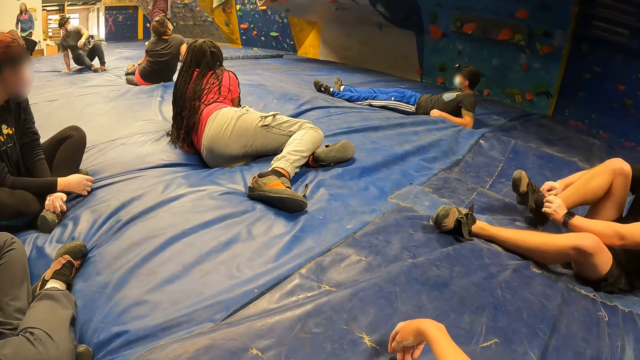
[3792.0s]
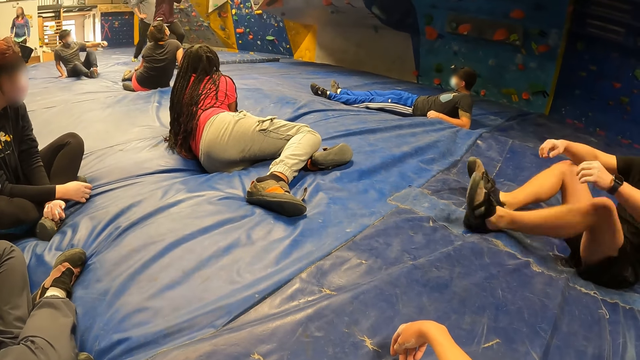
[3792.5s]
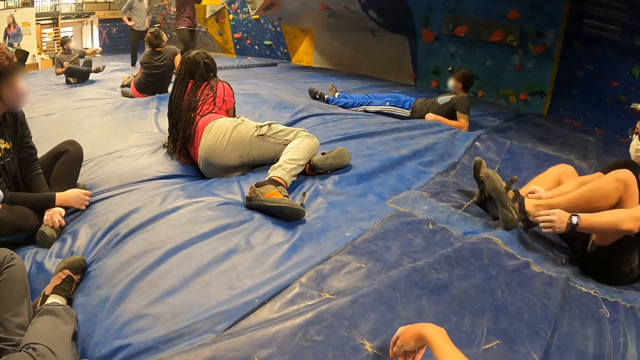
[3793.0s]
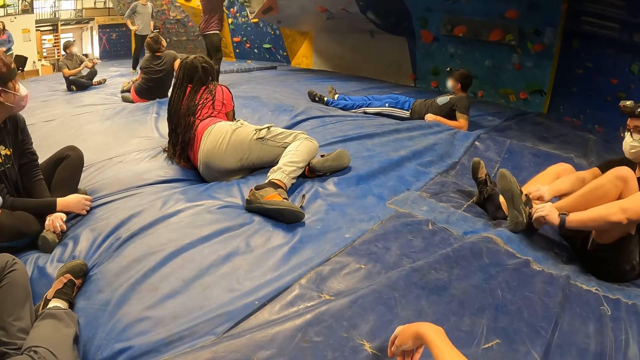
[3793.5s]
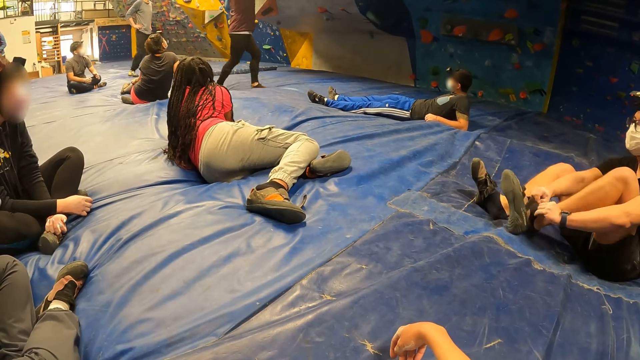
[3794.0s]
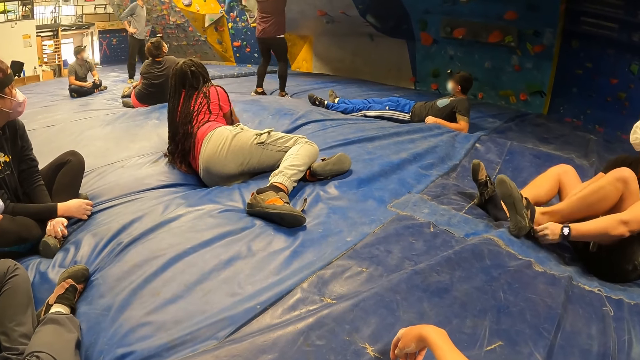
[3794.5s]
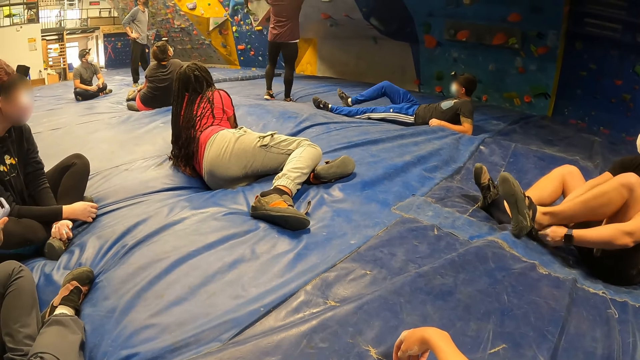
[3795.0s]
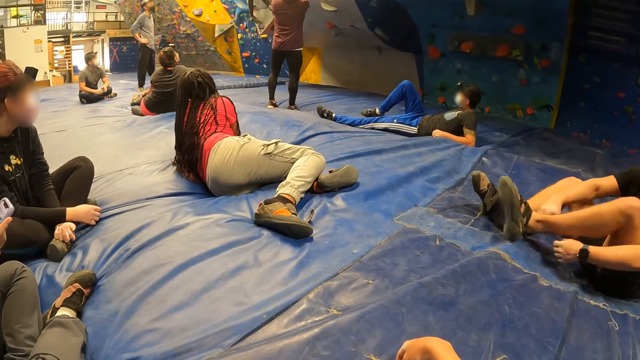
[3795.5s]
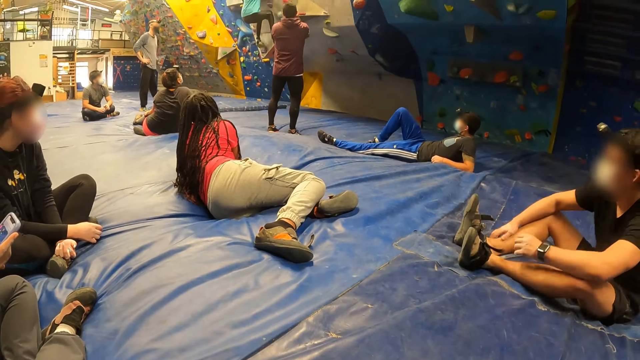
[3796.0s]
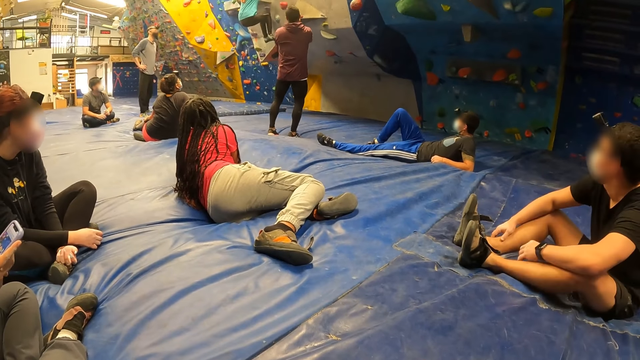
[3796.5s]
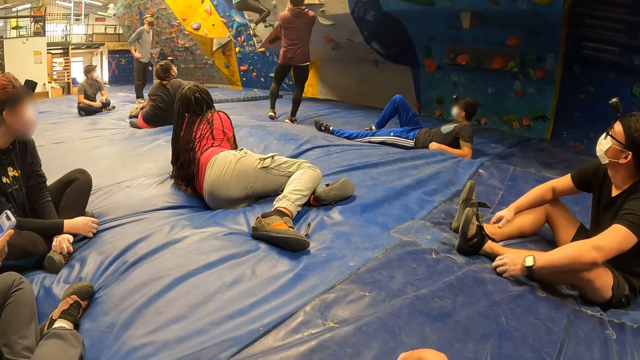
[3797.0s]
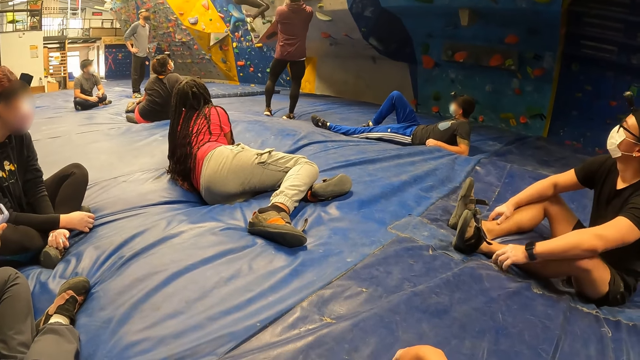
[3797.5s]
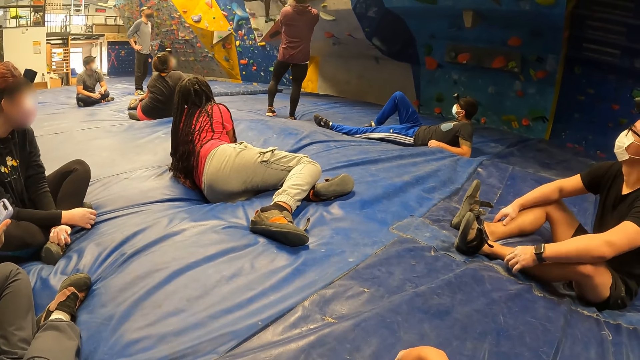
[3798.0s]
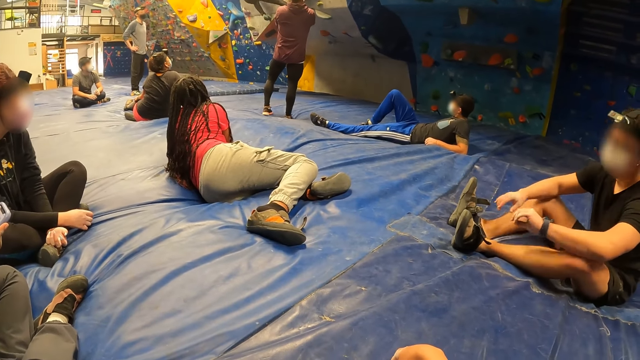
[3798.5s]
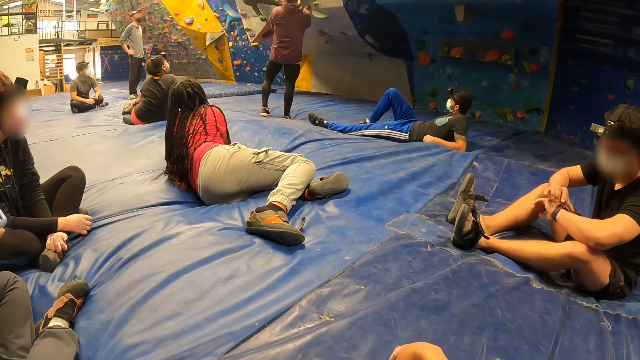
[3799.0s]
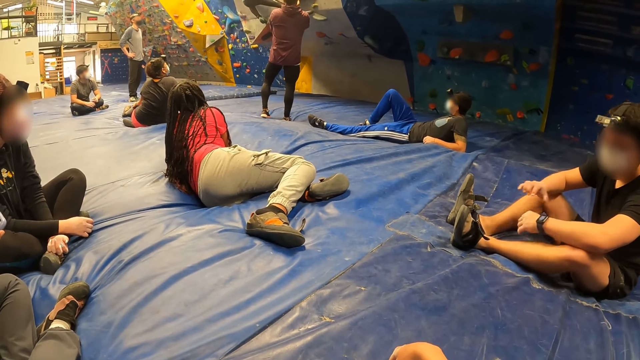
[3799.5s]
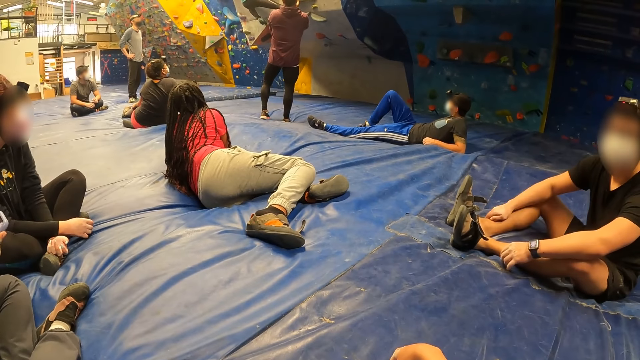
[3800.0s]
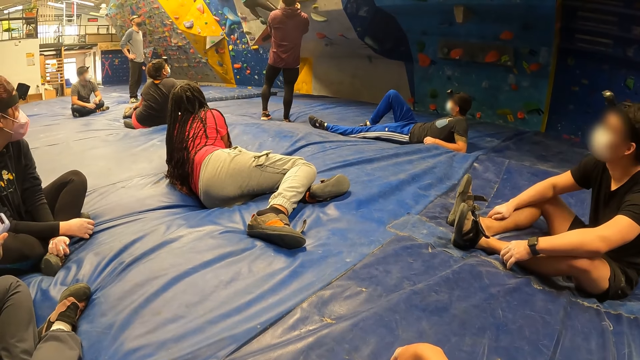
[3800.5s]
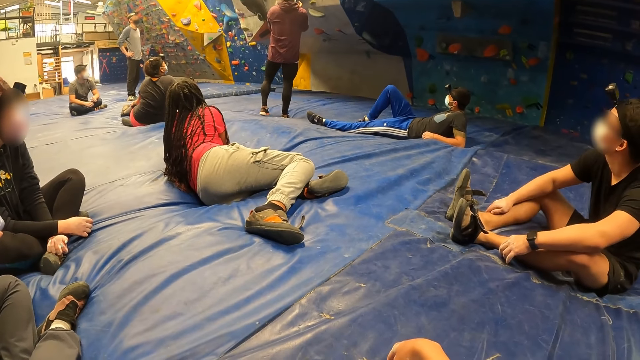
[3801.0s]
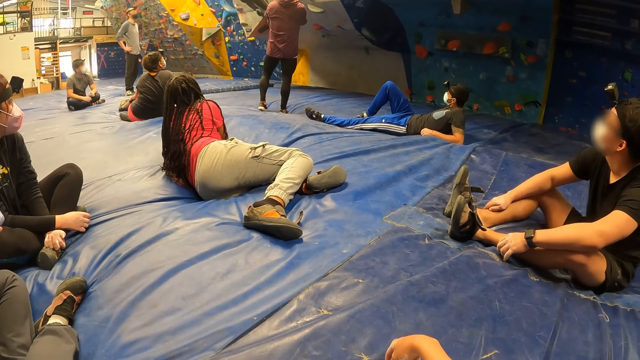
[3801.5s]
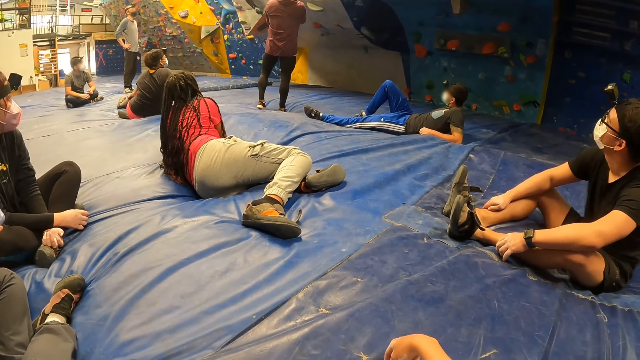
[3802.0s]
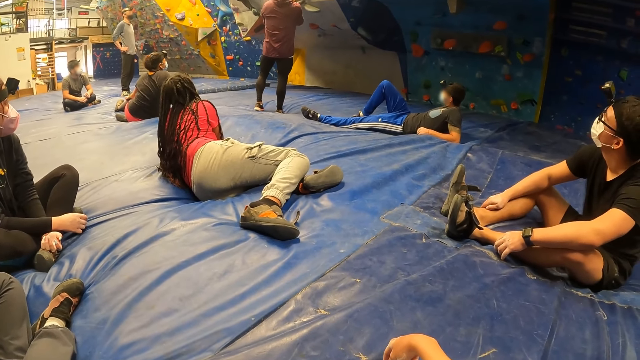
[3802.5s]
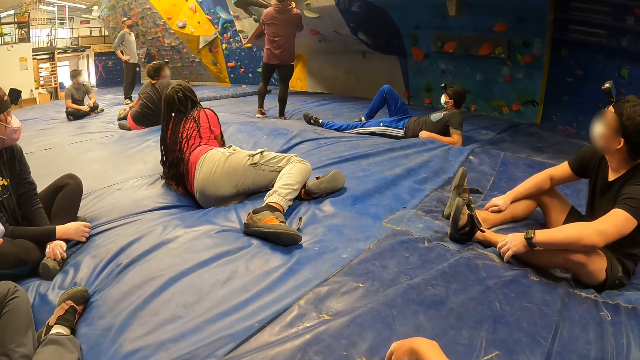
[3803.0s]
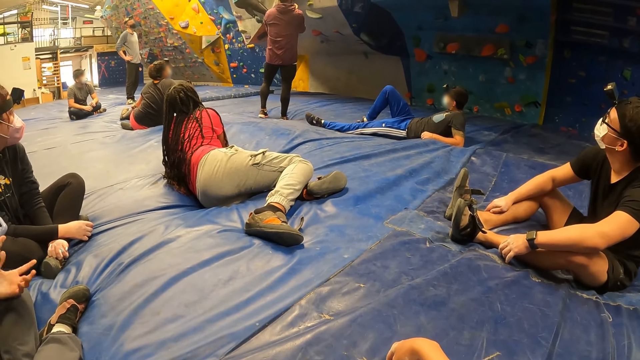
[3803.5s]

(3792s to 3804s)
A man lays down. Another man moves back. A man touches a wristwatch on his left wrist with his right hand. Another man stares at the watch.

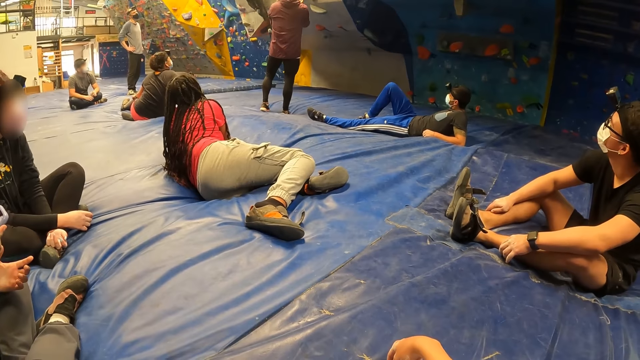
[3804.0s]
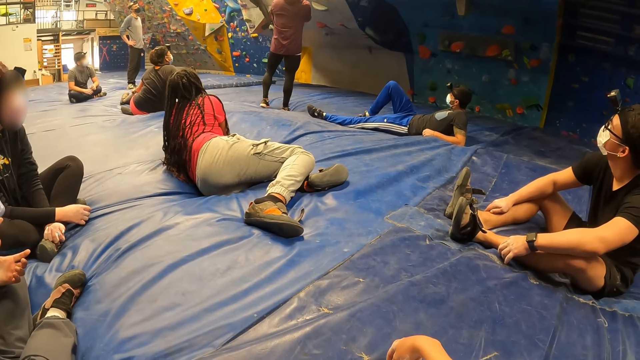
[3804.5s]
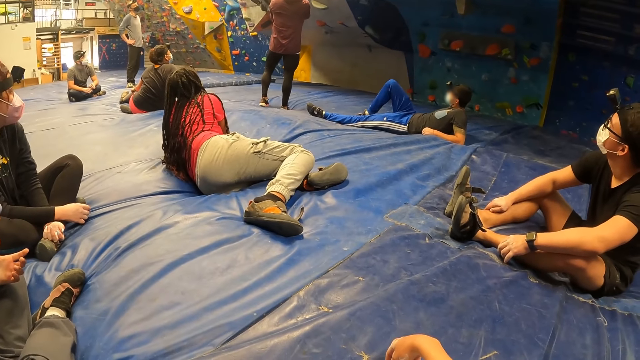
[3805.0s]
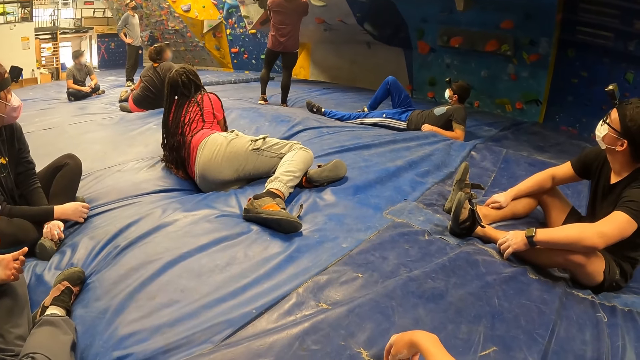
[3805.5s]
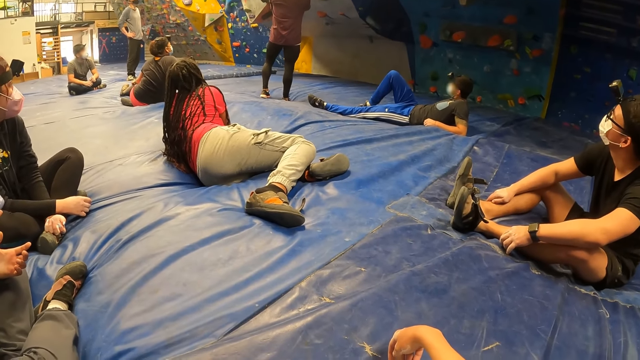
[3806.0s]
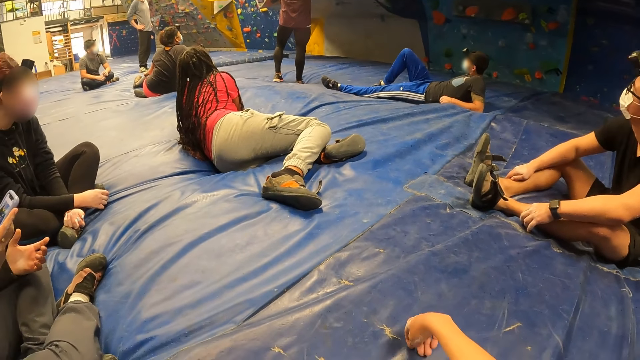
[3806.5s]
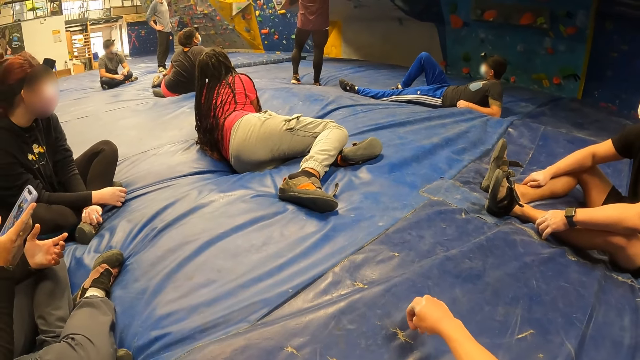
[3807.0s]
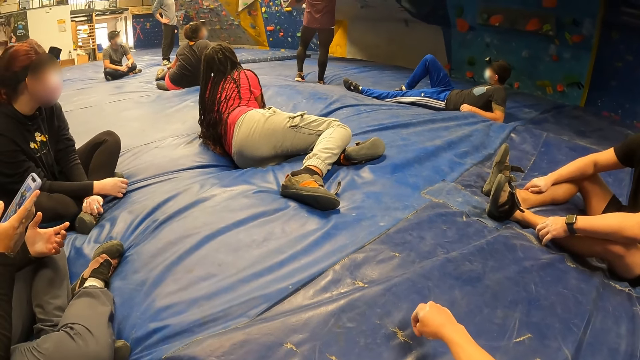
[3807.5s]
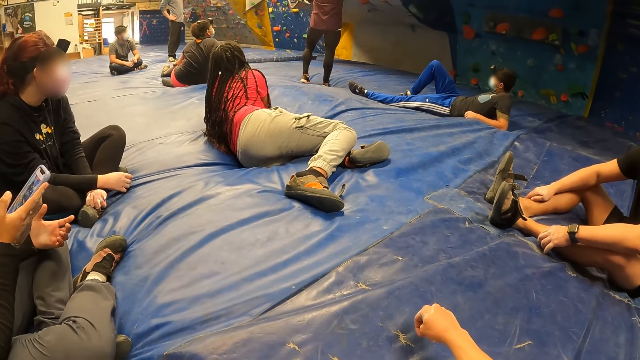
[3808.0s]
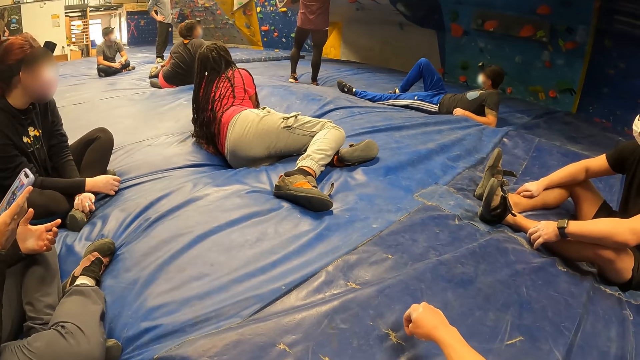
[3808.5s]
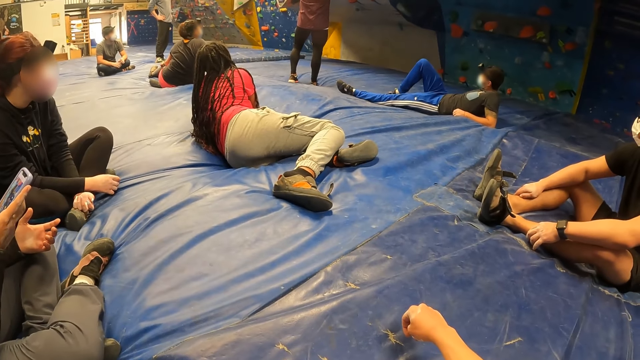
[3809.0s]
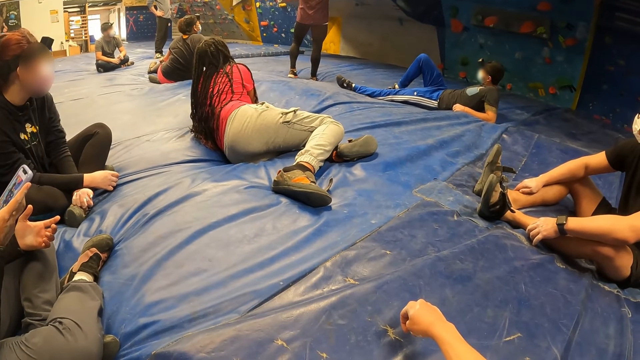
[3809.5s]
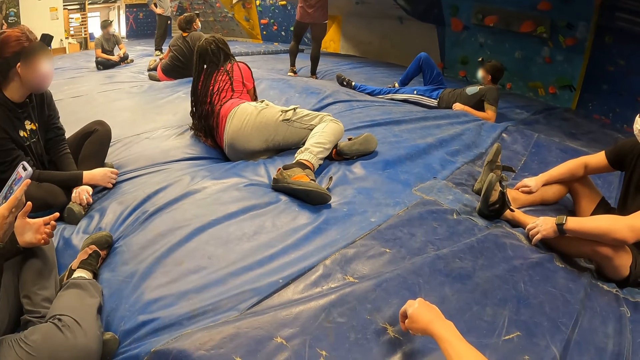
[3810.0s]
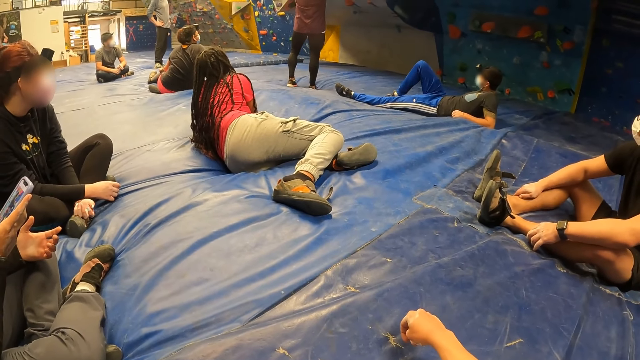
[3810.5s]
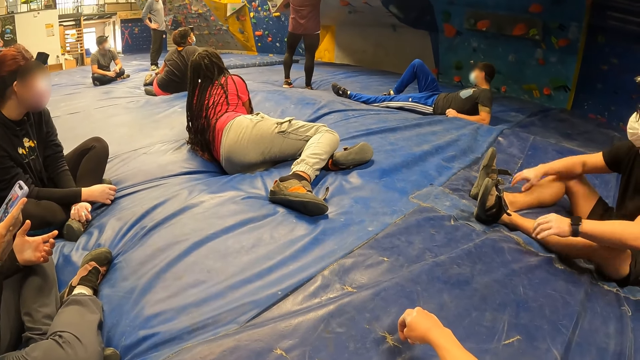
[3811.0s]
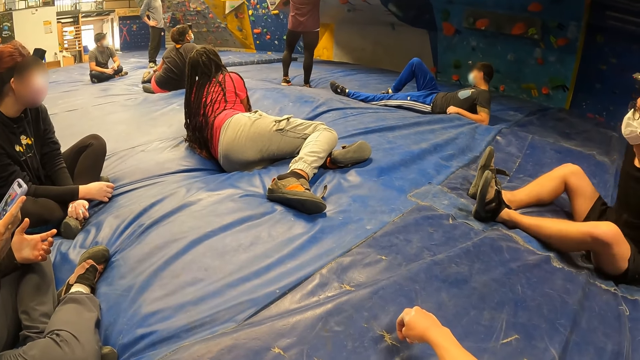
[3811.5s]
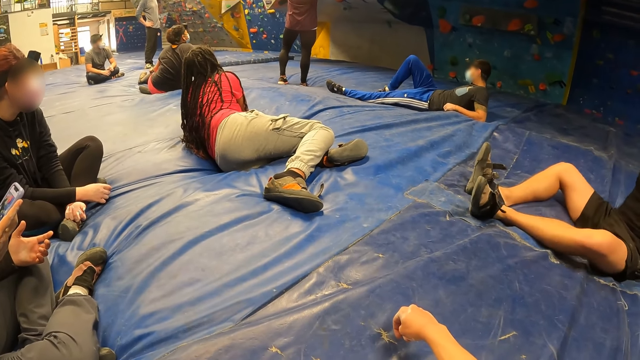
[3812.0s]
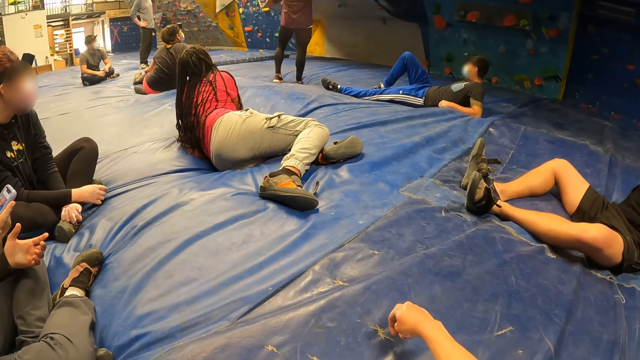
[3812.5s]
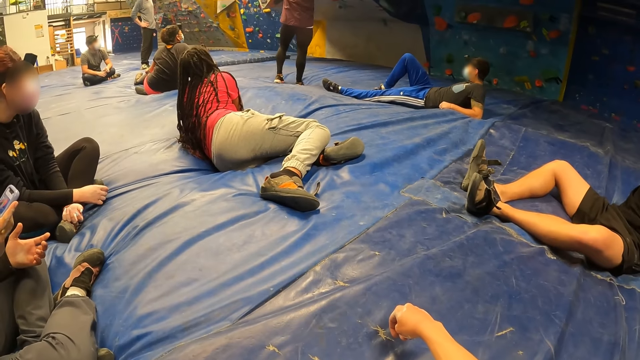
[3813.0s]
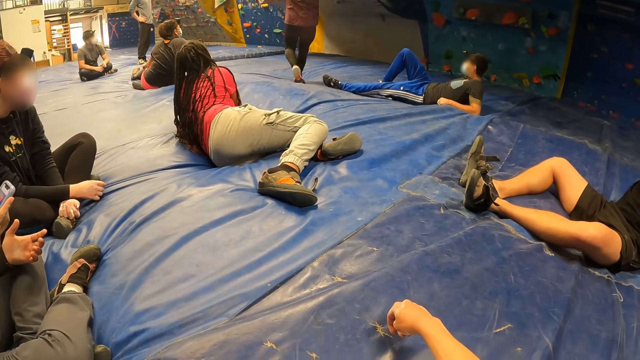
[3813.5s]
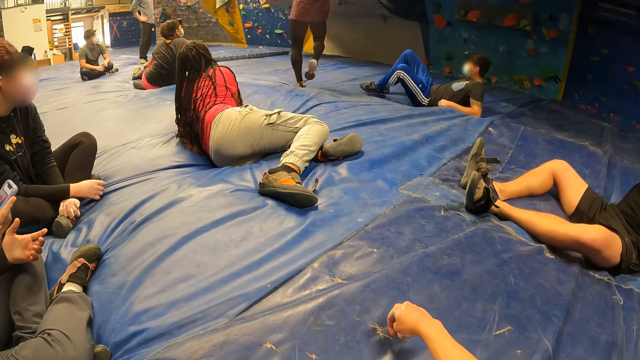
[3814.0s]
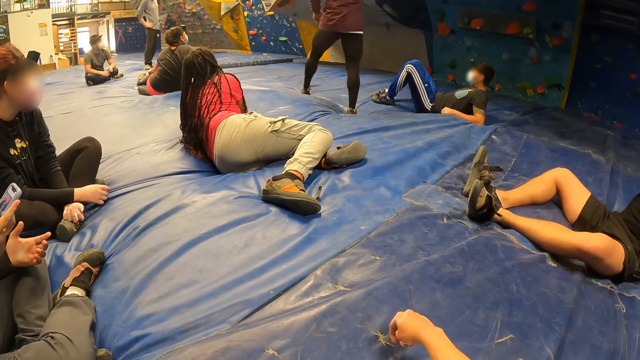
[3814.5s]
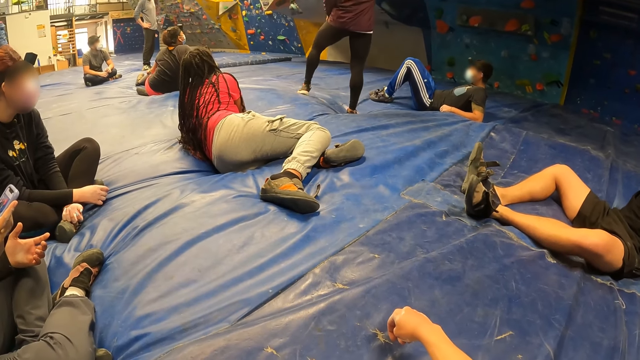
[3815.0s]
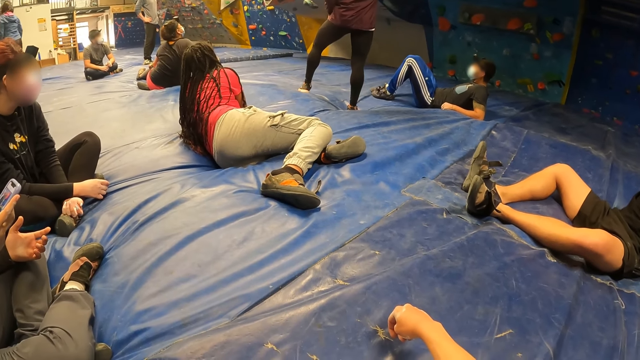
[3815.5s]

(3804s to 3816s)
A woman operates the phone with her right hand. The camera wearer swings a hand. A man holds the floor. Another man moves back.
